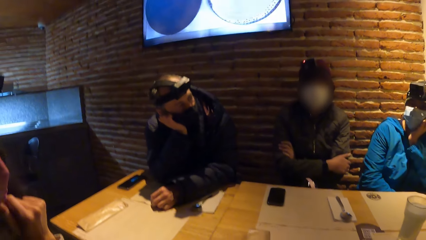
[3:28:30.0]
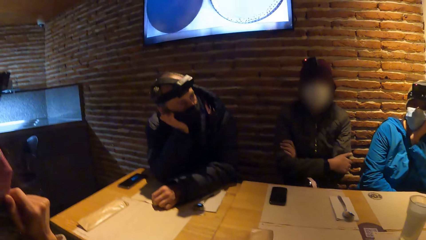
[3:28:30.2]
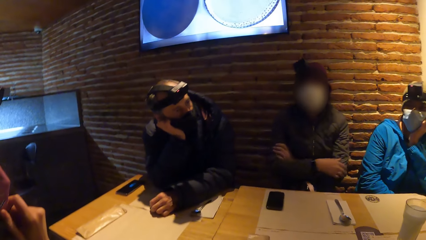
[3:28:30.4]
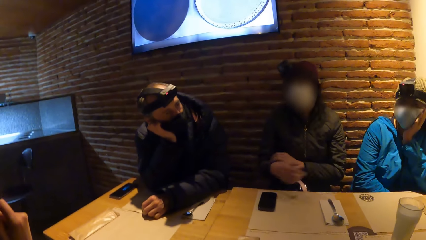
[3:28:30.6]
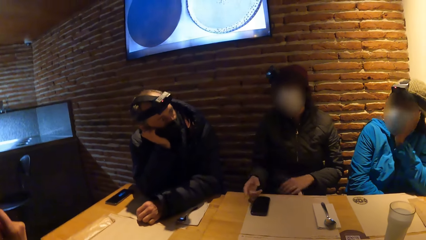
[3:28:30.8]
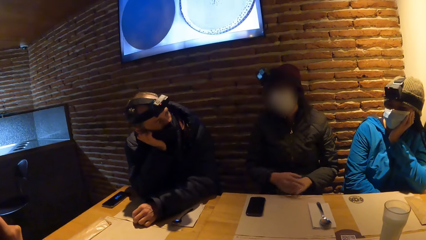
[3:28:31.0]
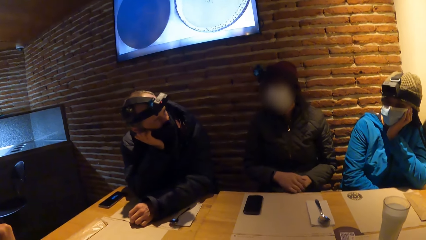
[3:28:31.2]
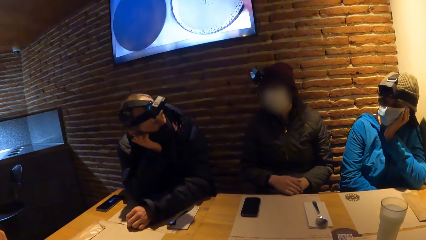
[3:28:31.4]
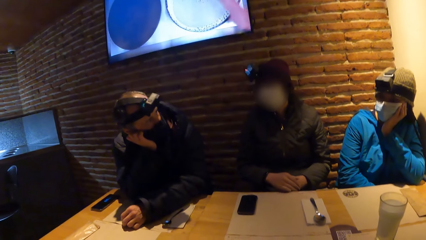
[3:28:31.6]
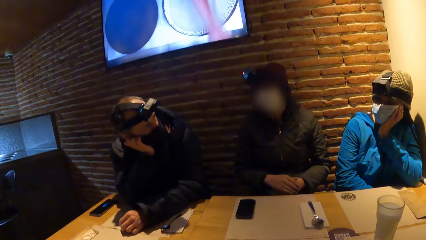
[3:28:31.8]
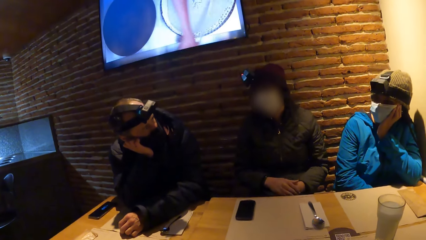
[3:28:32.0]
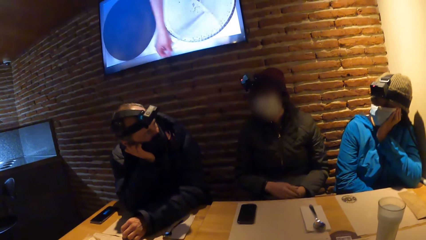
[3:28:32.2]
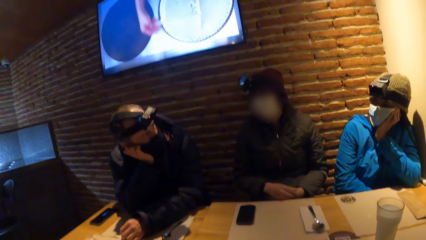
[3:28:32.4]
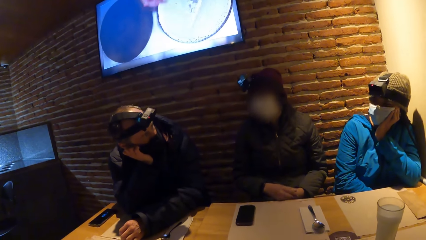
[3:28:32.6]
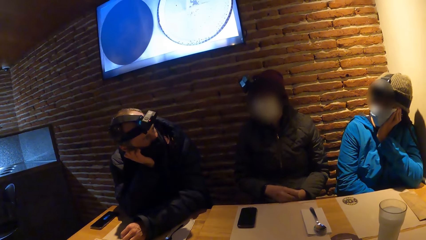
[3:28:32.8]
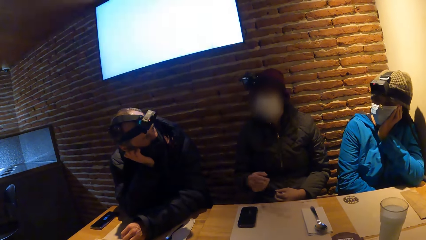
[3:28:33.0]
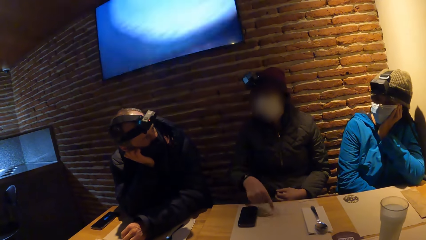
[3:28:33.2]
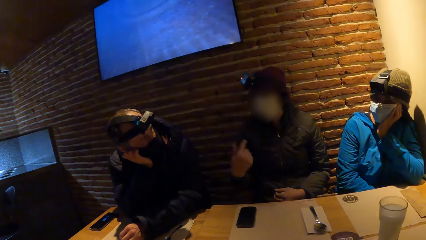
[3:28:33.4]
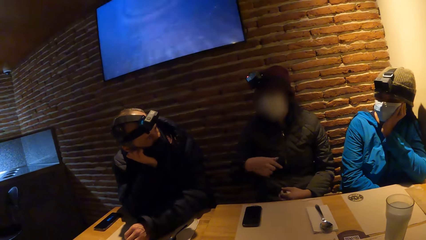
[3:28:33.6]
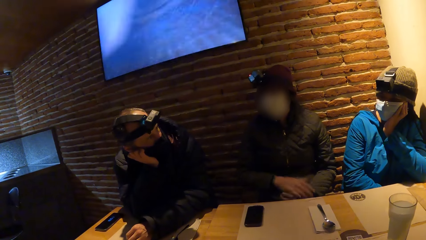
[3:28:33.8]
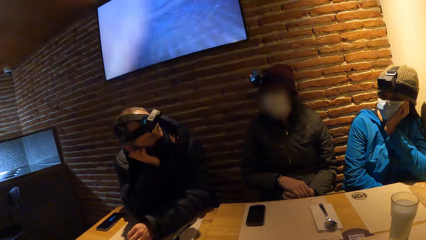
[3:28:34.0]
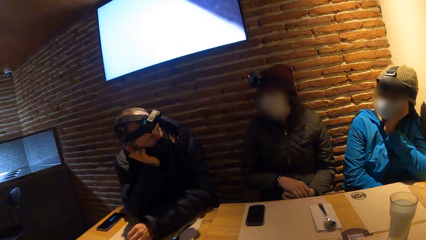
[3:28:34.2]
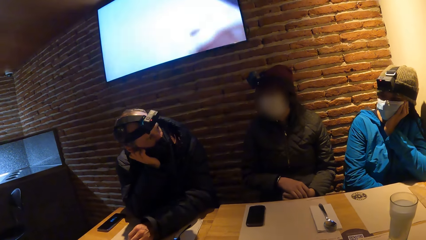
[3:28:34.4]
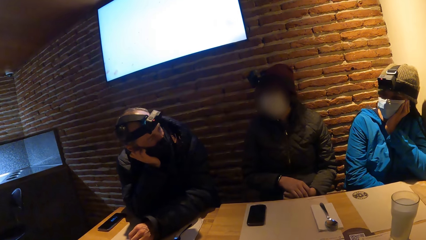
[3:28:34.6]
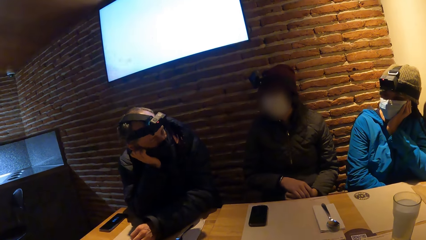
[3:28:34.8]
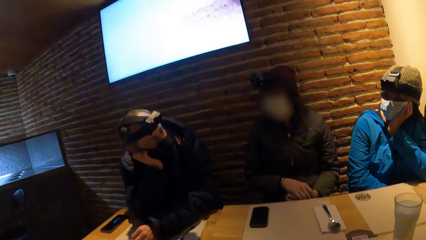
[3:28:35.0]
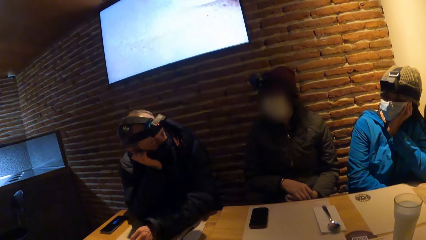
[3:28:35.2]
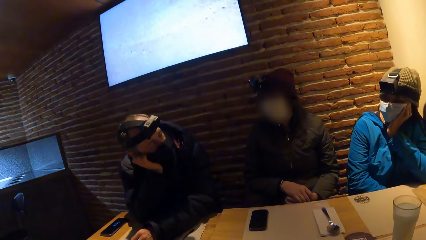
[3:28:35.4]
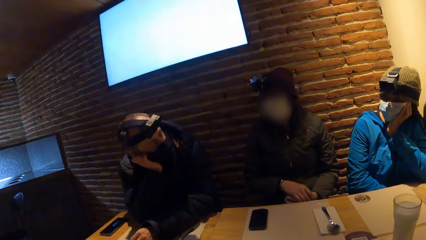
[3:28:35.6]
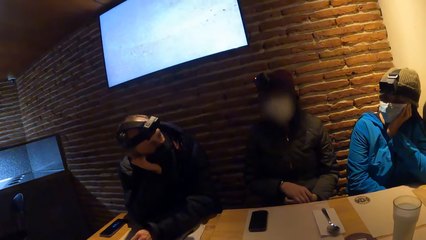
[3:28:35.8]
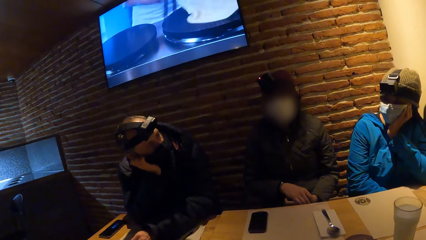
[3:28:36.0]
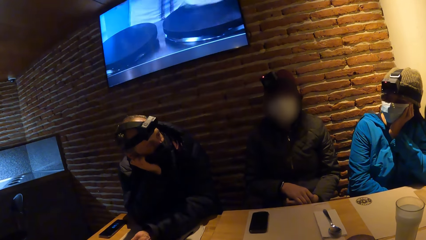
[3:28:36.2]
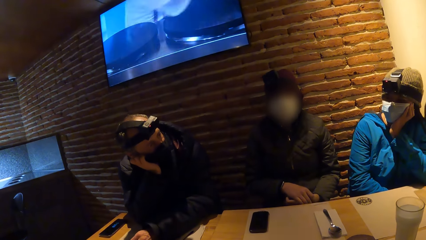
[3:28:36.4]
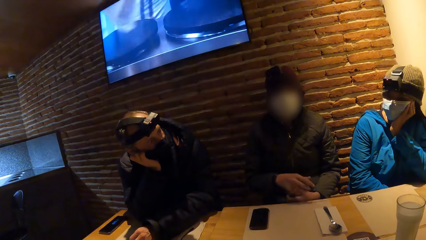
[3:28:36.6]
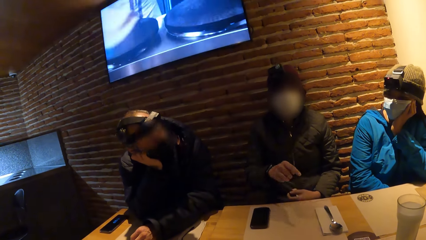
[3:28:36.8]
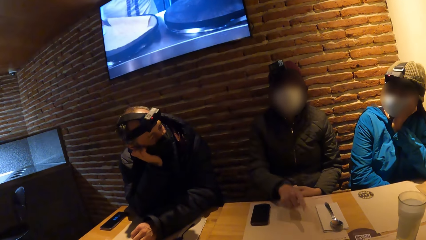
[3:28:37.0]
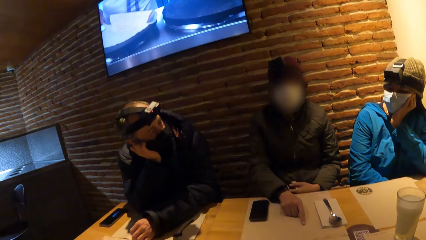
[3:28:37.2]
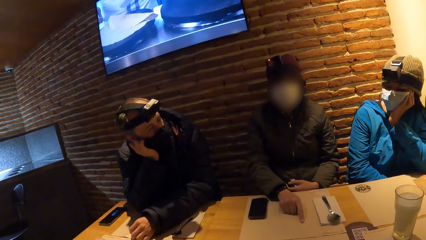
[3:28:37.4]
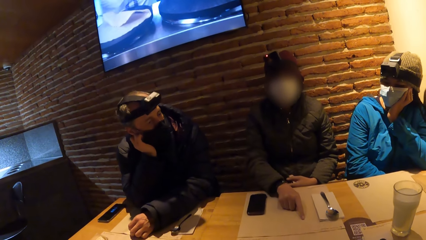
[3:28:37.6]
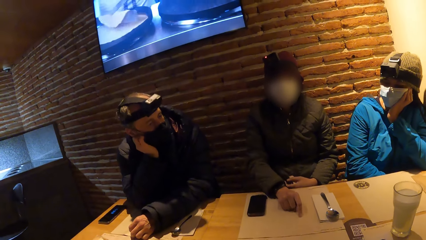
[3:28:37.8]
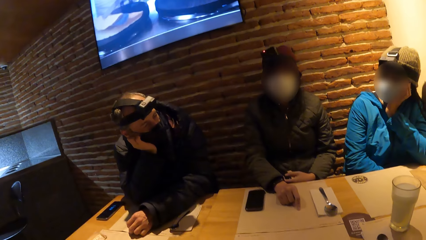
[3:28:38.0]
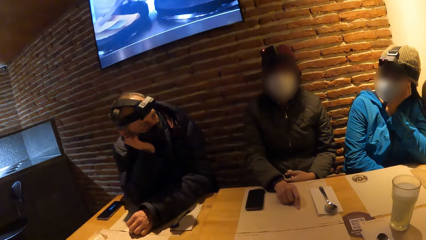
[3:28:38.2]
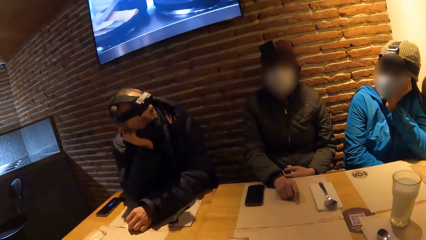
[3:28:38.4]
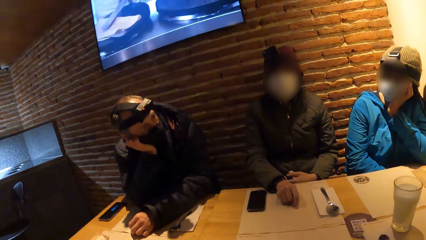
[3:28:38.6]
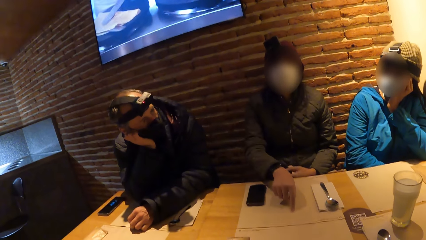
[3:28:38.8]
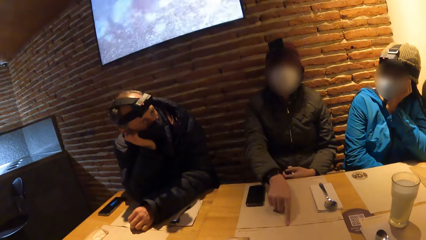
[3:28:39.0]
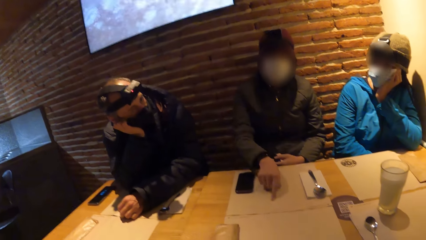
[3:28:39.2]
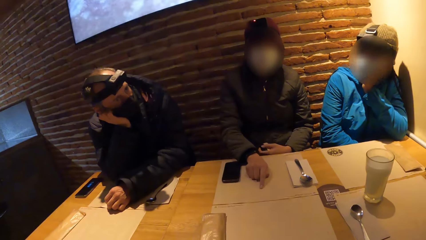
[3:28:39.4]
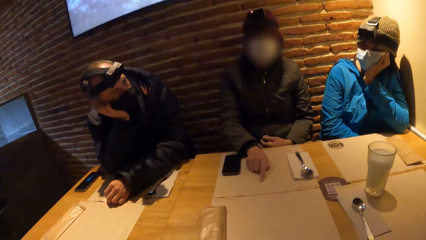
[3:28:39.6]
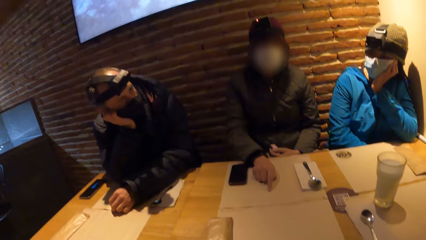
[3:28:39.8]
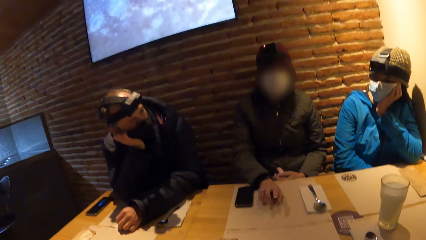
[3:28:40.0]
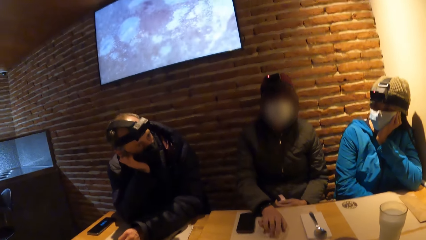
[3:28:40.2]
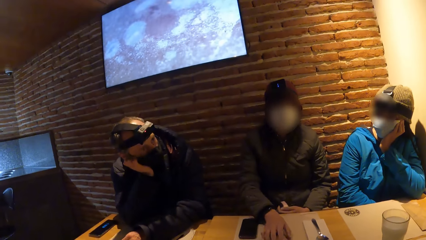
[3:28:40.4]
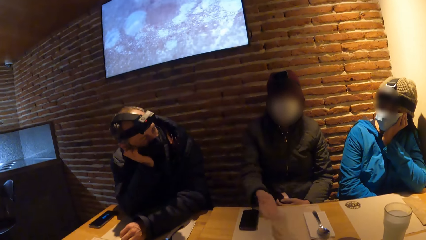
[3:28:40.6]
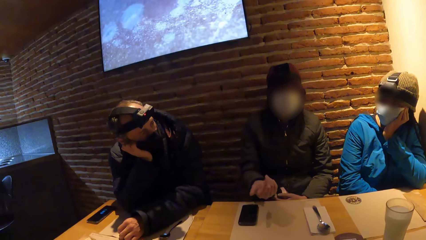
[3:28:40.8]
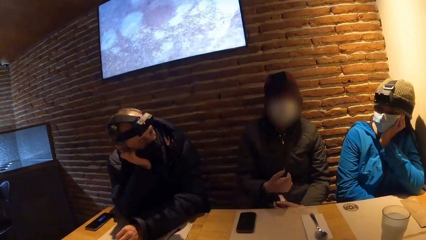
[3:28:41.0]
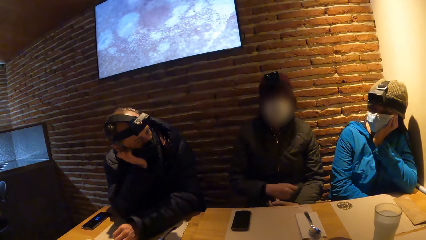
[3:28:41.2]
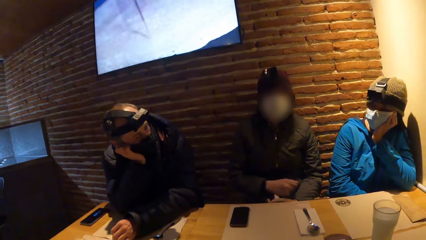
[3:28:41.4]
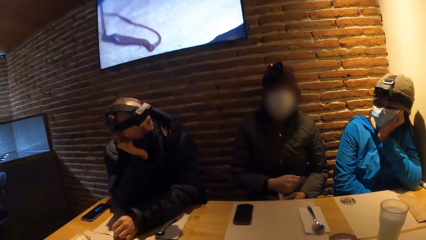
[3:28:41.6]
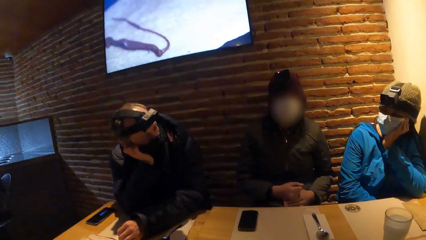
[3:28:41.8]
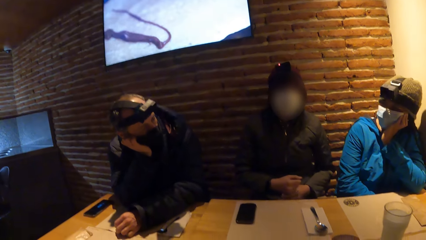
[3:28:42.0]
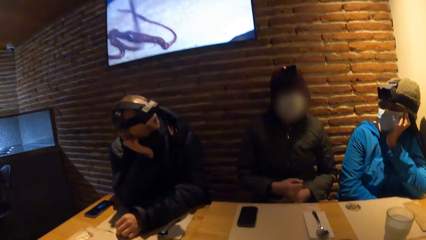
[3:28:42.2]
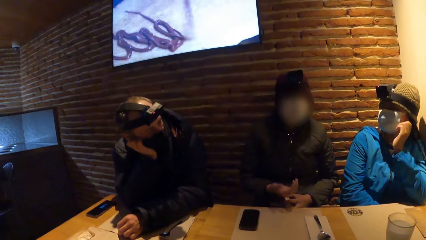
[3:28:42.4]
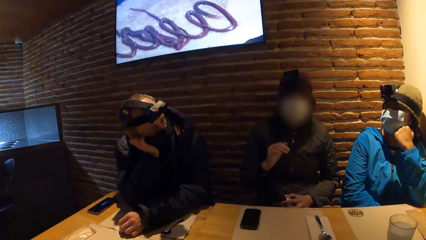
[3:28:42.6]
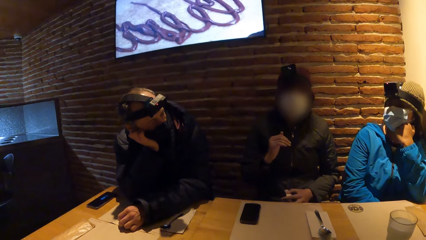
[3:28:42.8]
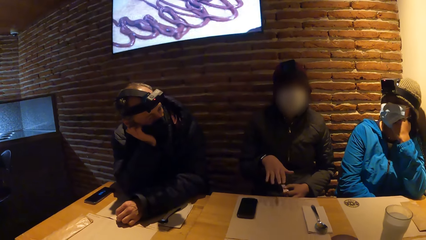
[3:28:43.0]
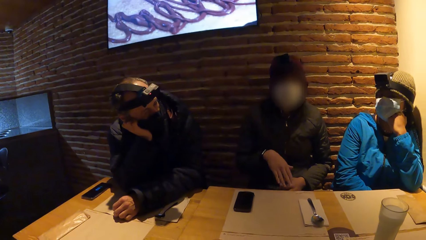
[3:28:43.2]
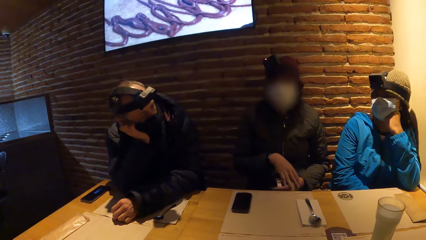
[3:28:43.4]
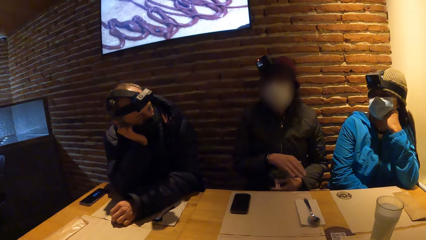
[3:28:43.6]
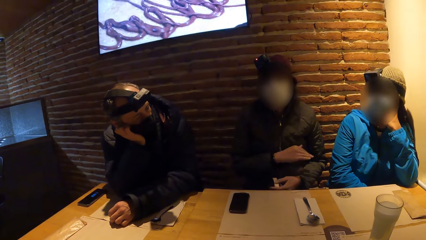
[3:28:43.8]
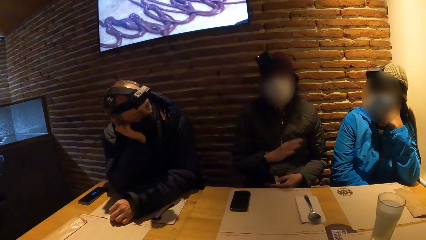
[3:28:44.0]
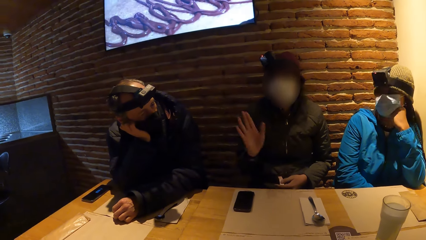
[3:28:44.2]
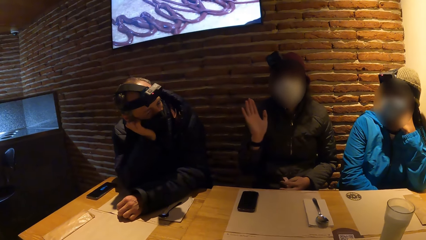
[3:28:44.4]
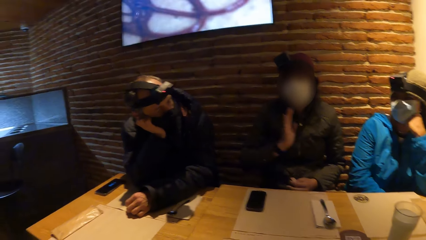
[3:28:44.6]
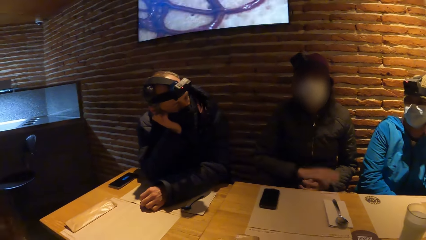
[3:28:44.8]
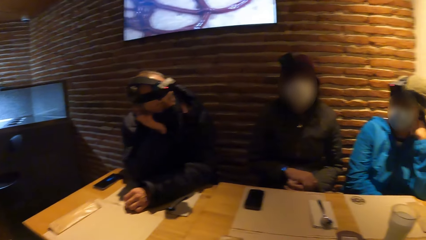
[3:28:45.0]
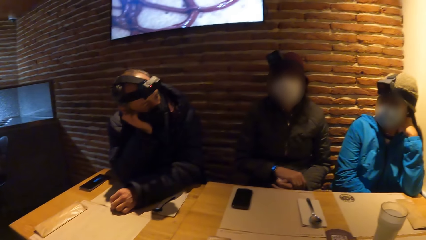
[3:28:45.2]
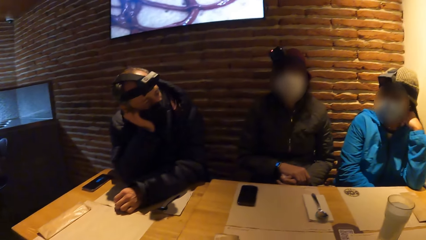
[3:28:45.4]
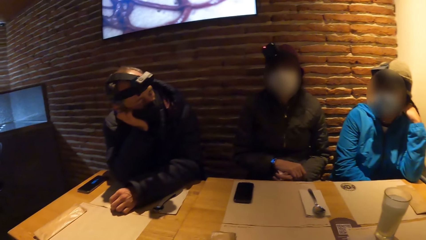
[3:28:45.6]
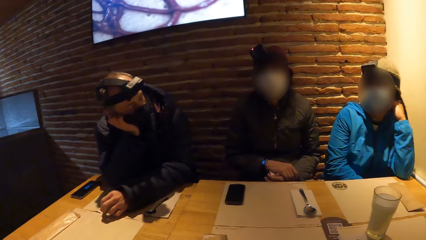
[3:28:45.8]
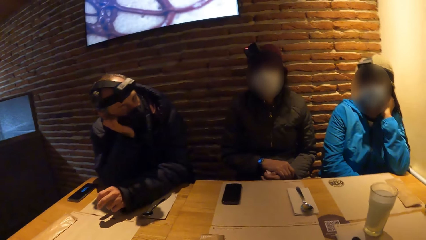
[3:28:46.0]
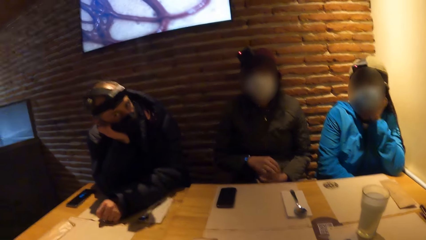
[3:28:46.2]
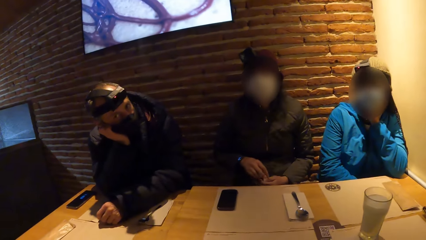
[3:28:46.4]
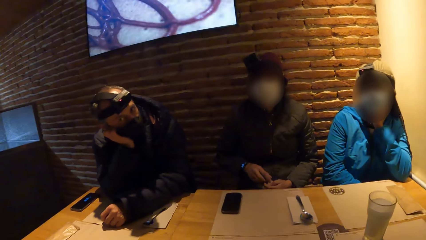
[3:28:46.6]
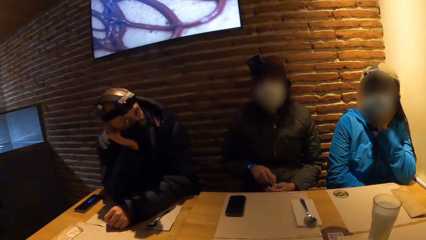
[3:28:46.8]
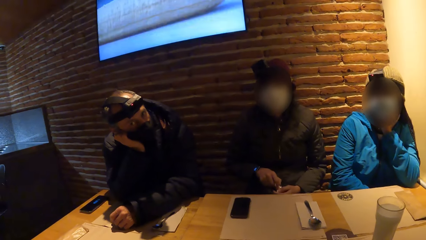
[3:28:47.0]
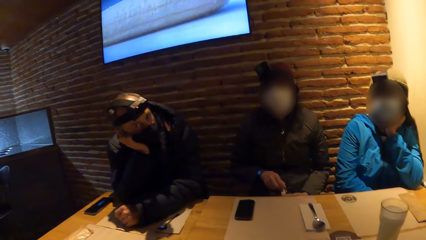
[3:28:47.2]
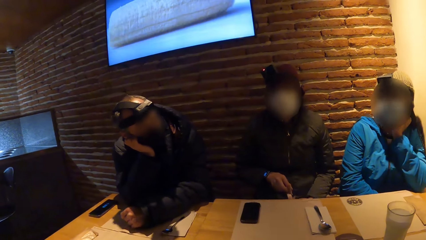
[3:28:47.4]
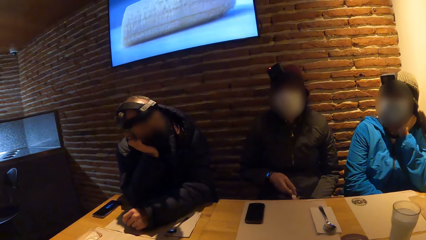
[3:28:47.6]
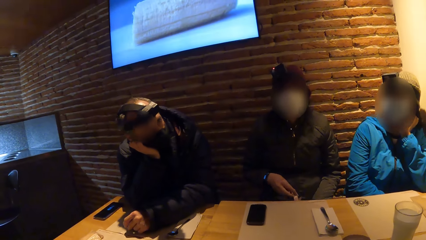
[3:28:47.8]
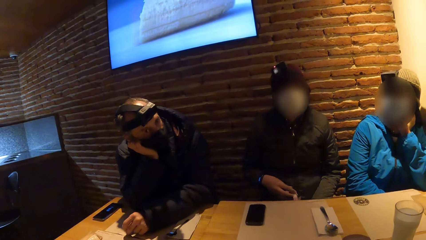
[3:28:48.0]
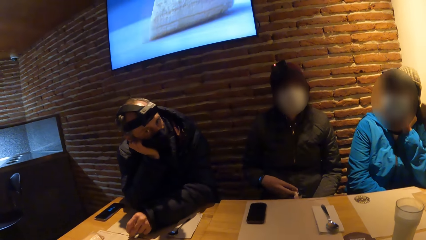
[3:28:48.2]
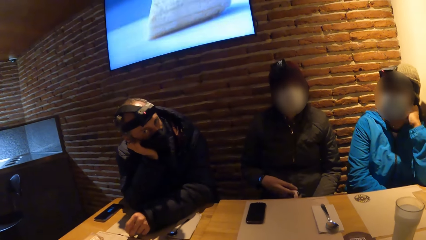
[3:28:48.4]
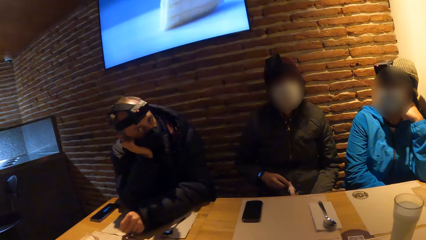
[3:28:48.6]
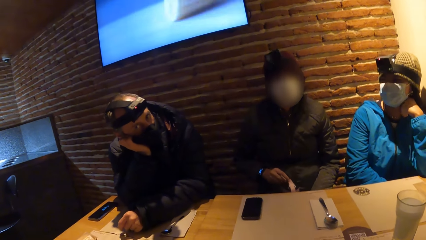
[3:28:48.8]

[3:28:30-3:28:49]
A woman interacts with everyone on the table. The woman moves her hands, points at the paper, and moves her hand.
